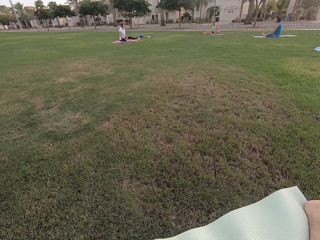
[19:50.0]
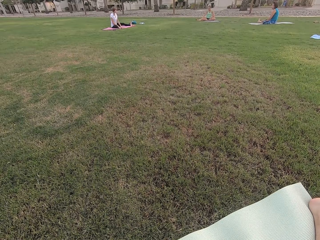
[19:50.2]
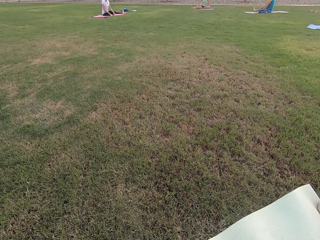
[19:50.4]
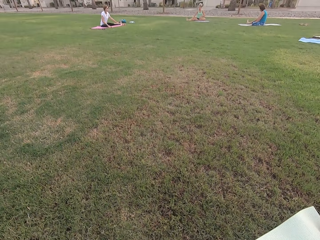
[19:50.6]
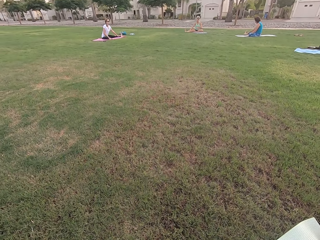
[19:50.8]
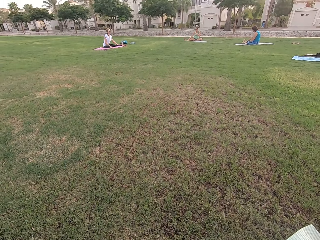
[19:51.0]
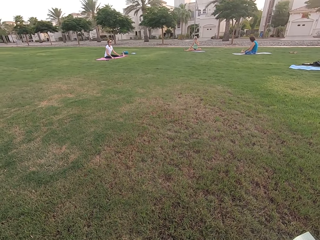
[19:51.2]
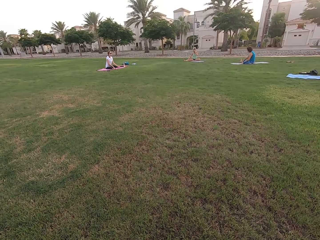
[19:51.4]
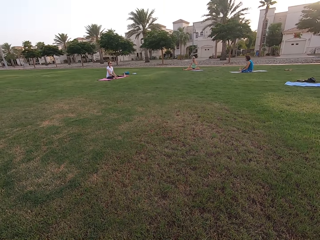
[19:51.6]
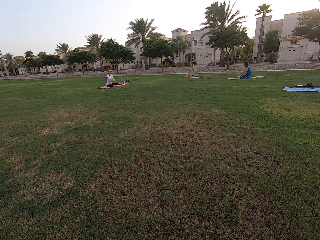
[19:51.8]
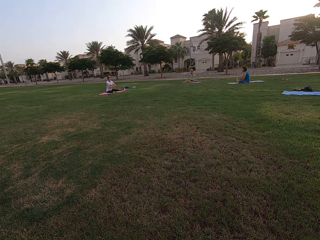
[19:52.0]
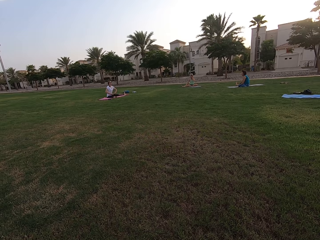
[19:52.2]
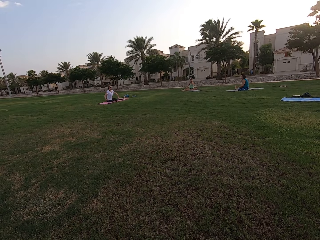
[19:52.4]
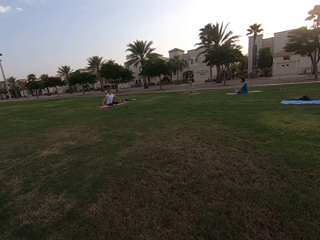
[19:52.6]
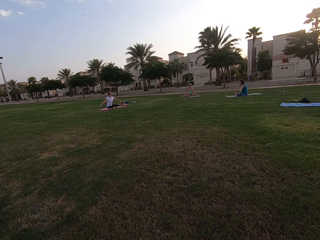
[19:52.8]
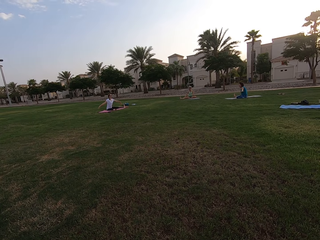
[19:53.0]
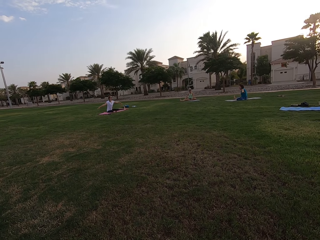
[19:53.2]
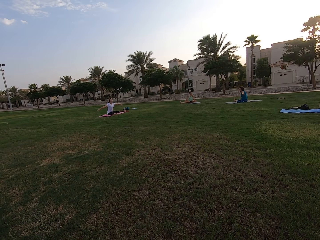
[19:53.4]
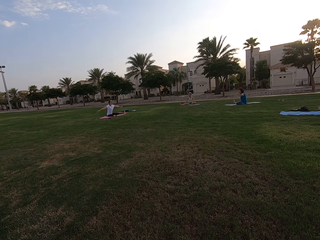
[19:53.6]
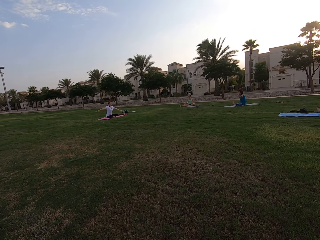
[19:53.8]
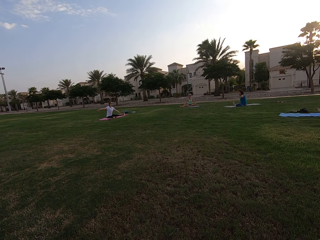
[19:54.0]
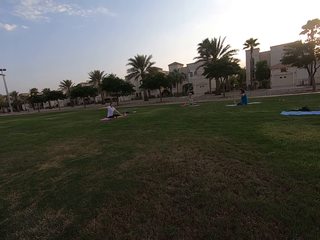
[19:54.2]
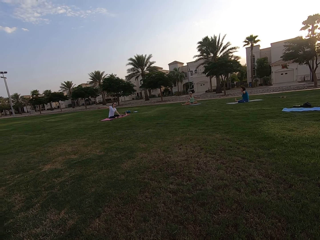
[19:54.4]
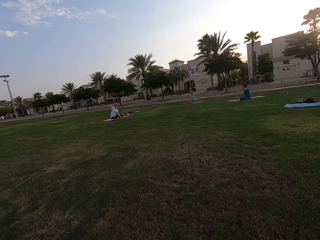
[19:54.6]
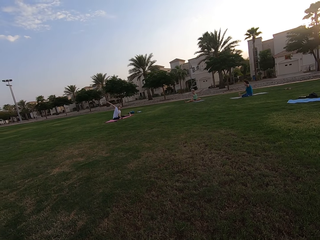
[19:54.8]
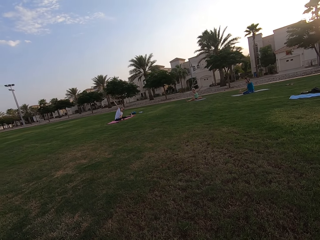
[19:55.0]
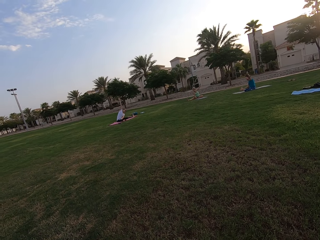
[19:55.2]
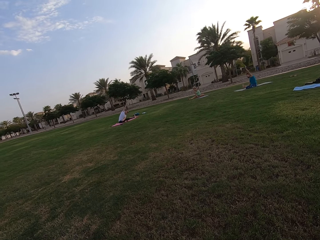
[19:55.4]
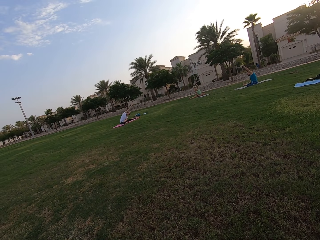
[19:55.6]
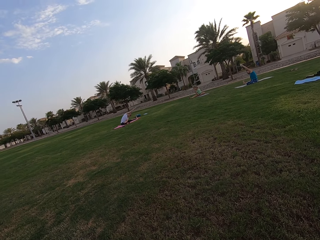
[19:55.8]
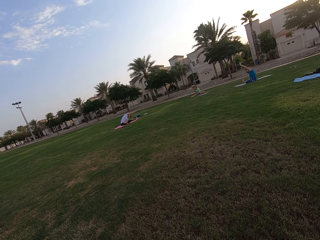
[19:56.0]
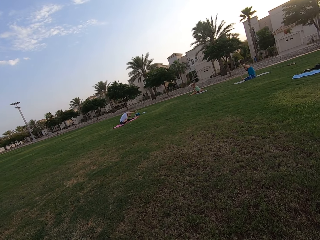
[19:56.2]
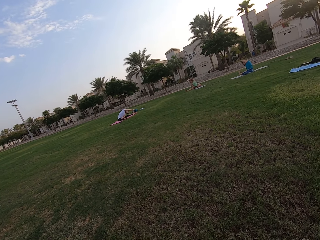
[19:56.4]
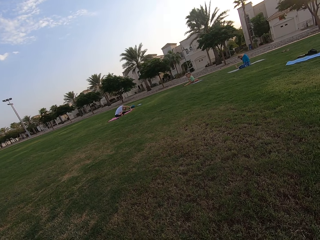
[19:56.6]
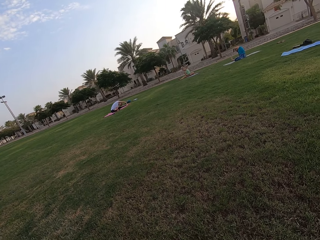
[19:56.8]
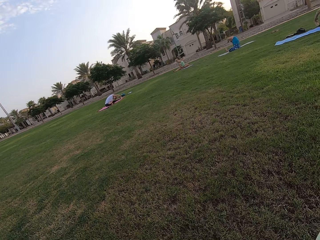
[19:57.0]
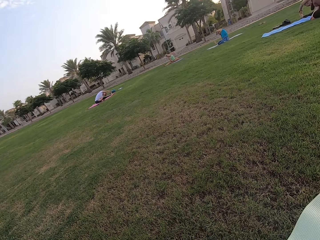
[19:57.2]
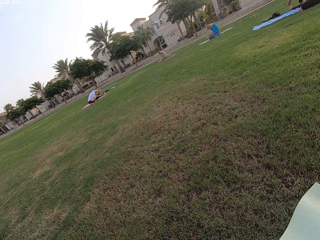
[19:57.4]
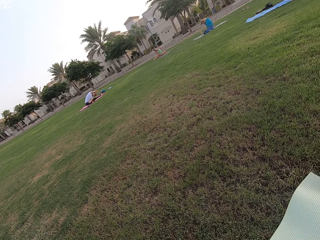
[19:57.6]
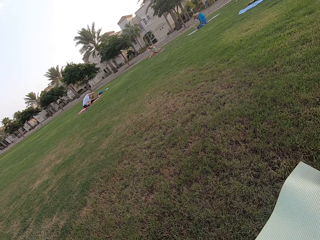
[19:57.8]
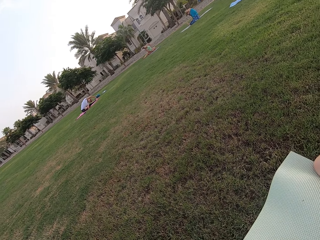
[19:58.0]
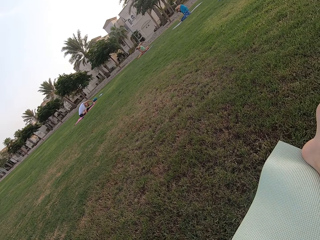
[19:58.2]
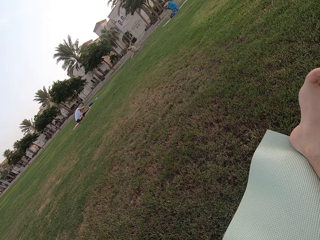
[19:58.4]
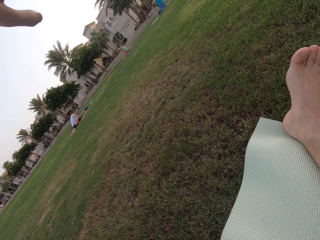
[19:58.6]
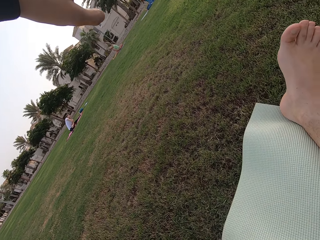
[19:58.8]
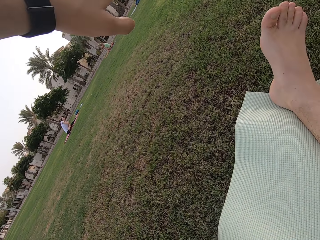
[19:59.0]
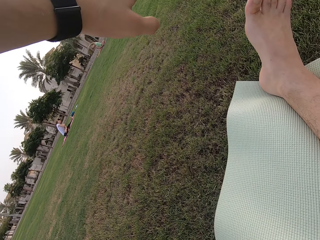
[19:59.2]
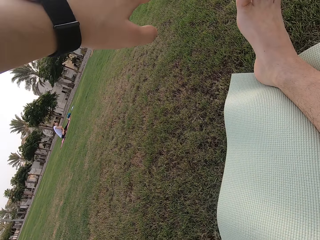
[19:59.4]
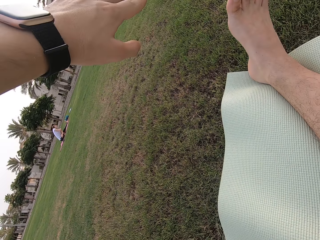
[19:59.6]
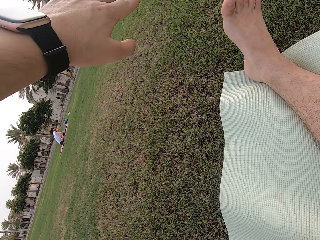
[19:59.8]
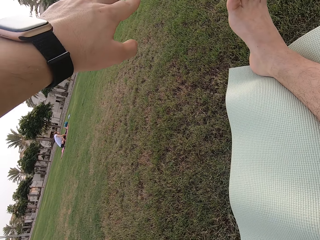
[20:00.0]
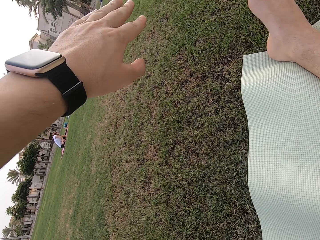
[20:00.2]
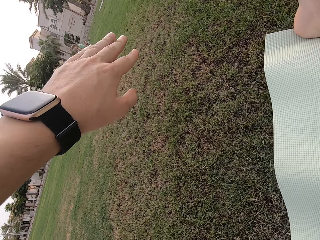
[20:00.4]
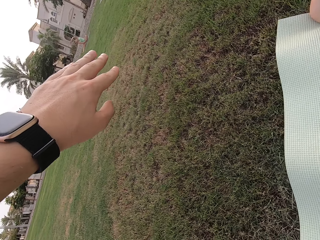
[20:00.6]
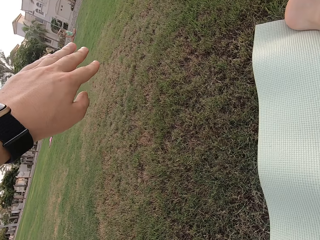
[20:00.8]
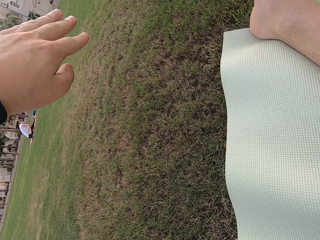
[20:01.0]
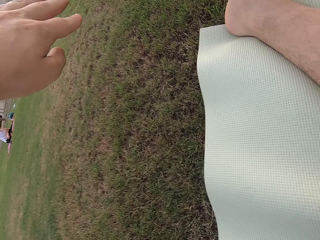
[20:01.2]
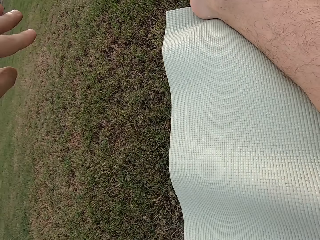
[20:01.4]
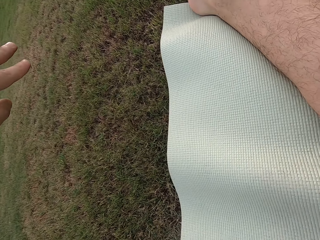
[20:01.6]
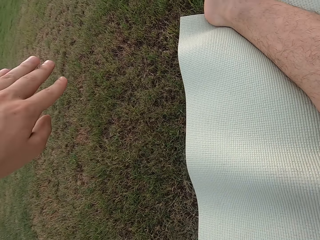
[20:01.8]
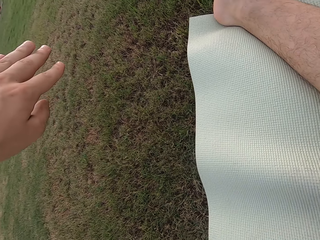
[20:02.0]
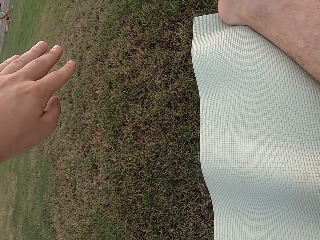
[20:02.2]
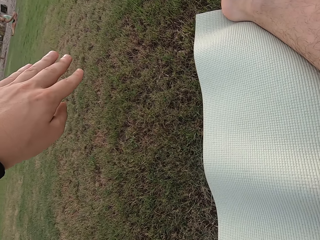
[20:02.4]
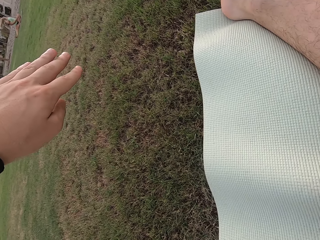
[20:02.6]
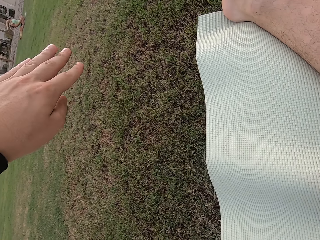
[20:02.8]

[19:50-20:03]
The camera wearer stares at four persons on the field. The four persons stretch their hands. The camera wearer stretches his hand to the right.

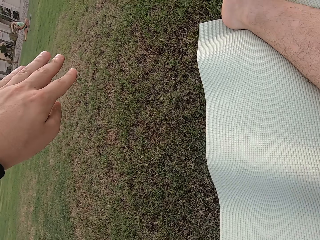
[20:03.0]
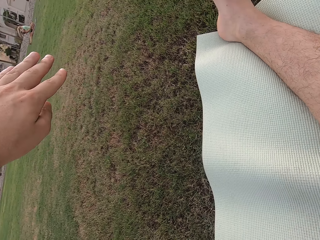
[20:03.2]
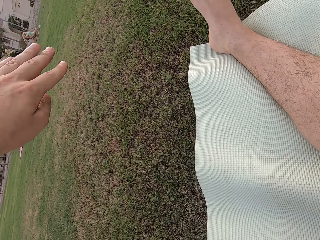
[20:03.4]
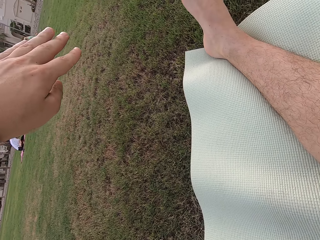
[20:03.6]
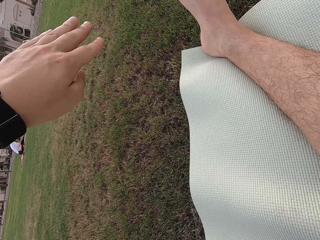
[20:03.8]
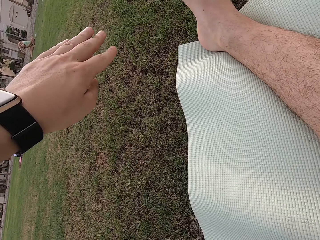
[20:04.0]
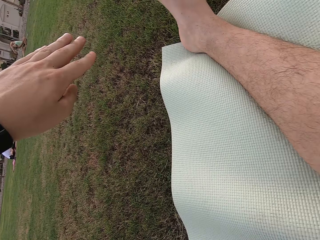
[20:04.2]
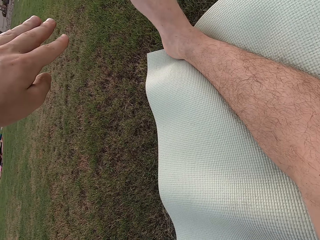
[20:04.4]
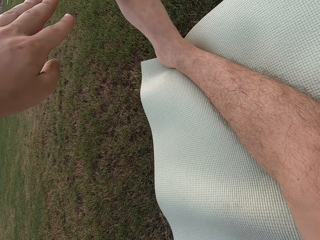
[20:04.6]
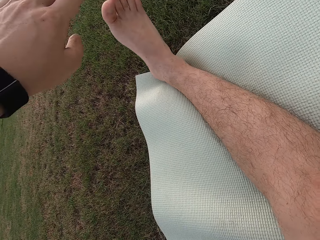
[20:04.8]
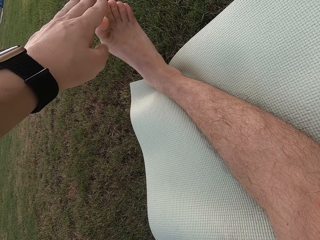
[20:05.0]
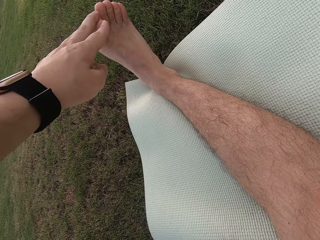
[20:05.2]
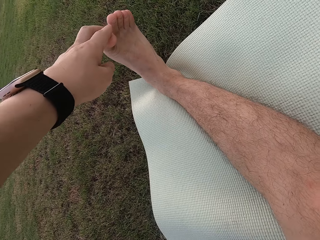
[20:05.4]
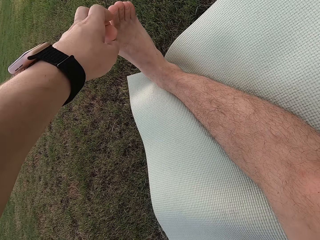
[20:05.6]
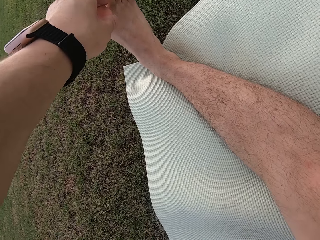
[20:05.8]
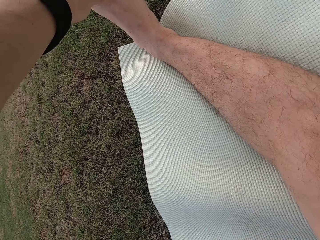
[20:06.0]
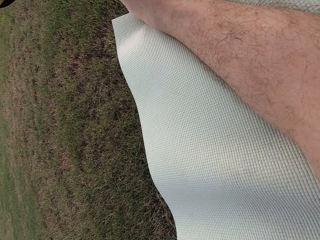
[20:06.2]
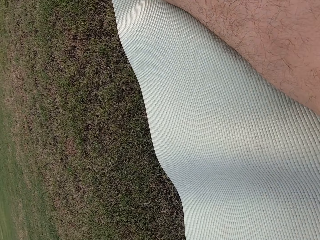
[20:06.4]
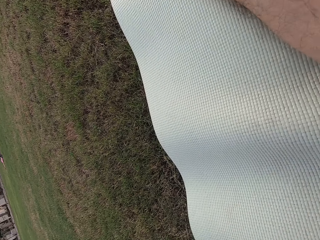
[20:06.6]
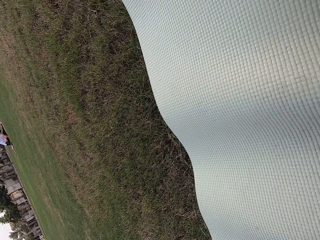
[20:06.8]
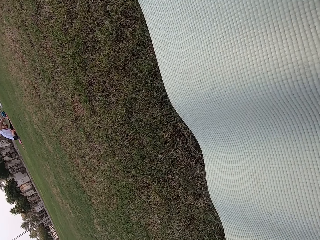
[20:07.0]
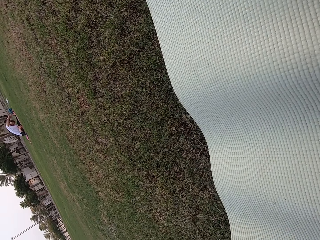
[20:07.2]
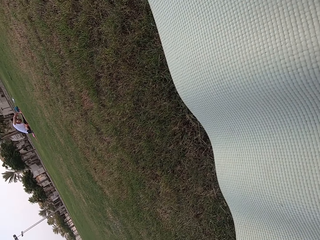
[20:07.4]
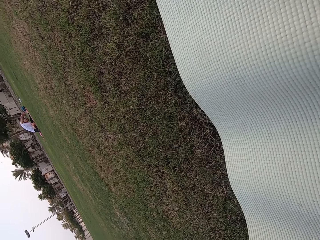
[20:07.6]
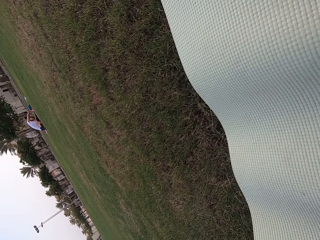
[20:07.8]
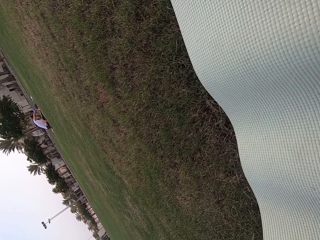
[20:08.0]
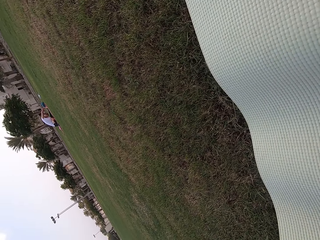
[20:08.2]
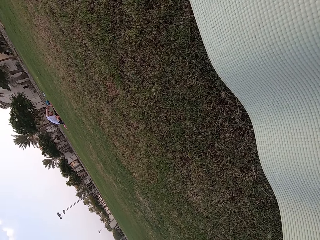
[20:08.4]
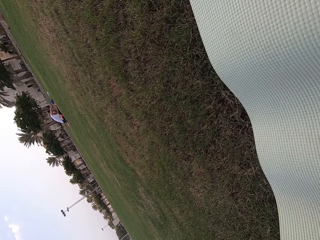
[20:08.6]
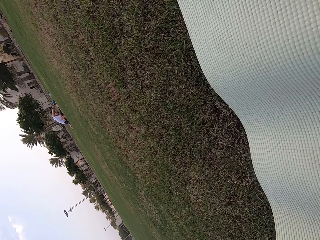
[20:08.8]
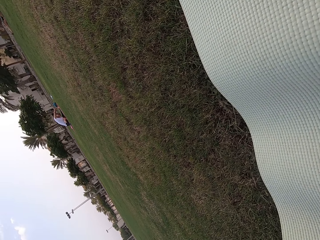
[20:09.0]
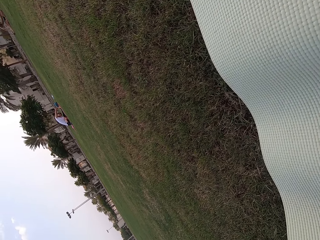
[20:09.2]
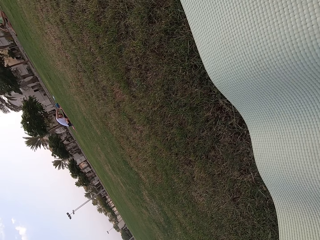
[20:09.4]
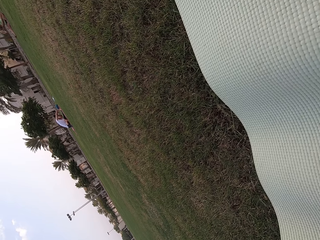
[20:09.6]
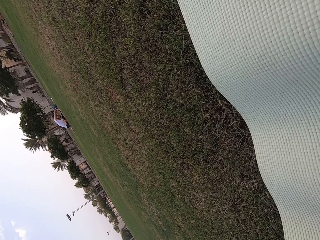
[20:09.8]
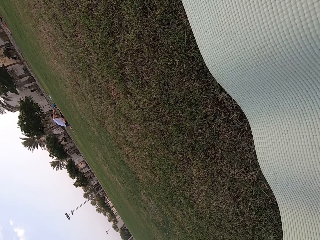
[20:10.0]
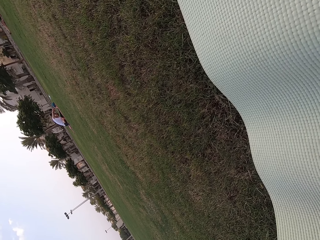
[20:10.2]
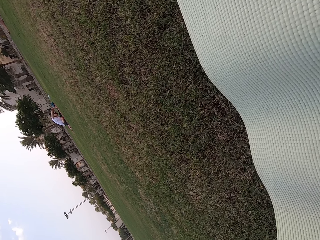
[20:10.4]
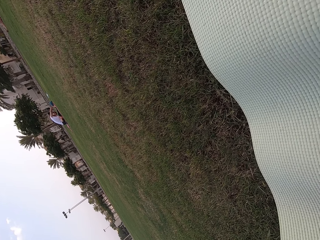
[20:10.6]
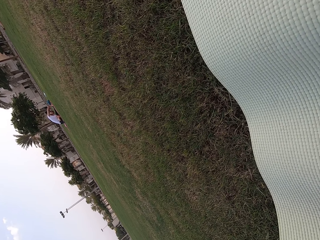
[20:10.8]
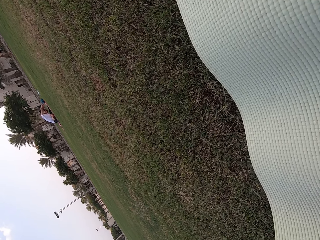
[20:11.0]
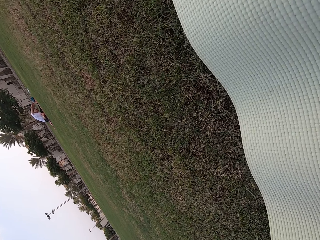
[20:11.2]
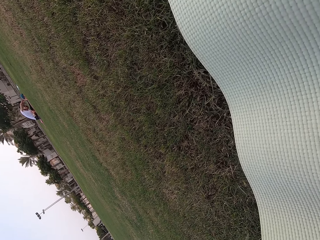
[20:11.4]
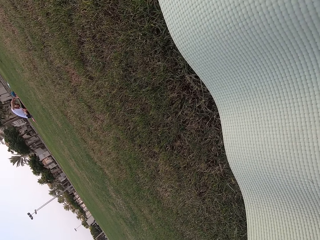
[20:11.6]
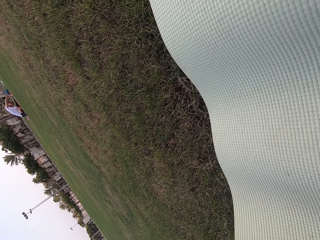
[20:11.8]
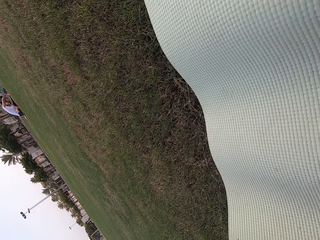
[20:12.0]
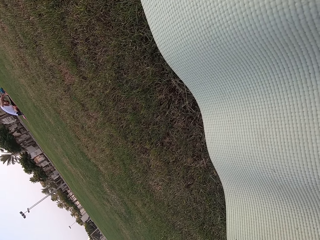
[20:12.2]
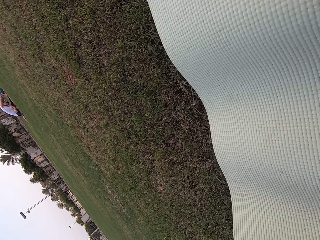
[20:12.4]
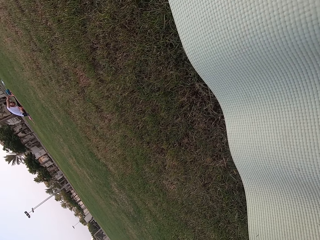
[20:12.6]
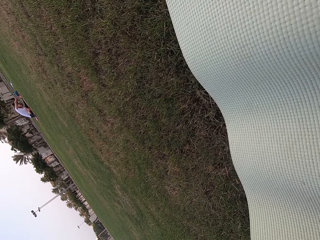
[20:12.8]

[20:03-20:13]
The camera wearer touches his foot. He looks around the field. He stares at a person.
